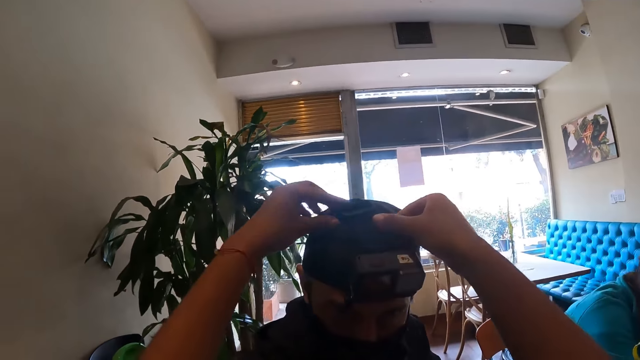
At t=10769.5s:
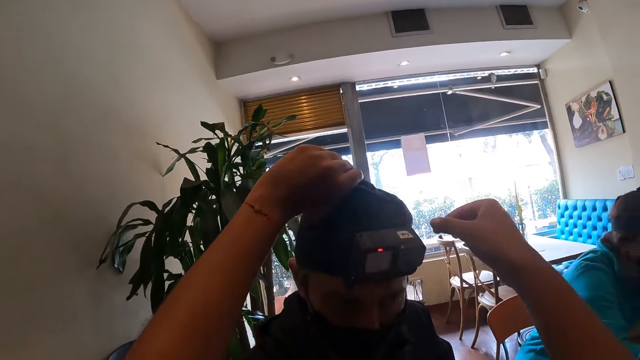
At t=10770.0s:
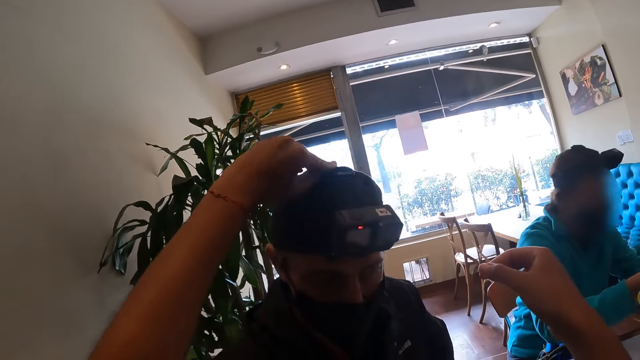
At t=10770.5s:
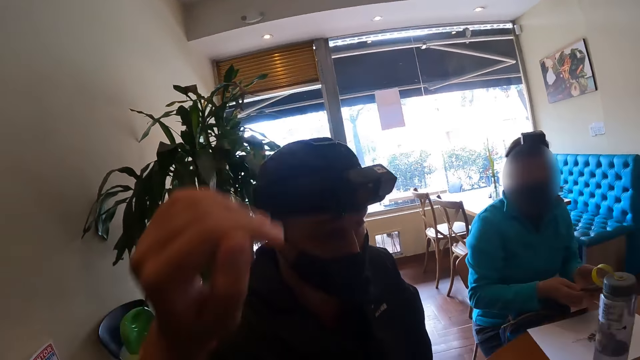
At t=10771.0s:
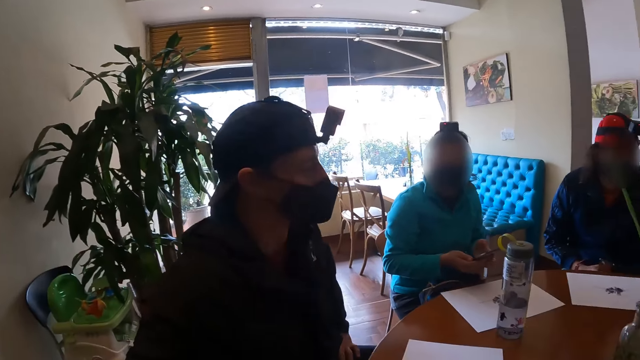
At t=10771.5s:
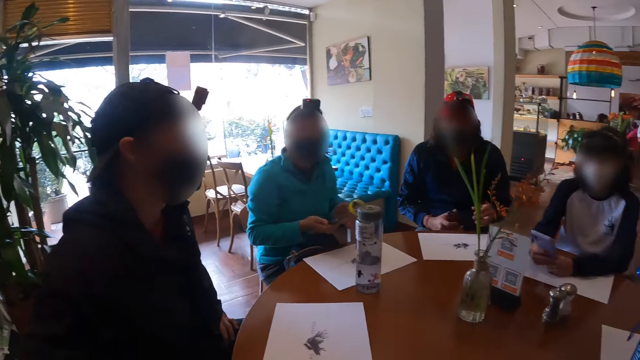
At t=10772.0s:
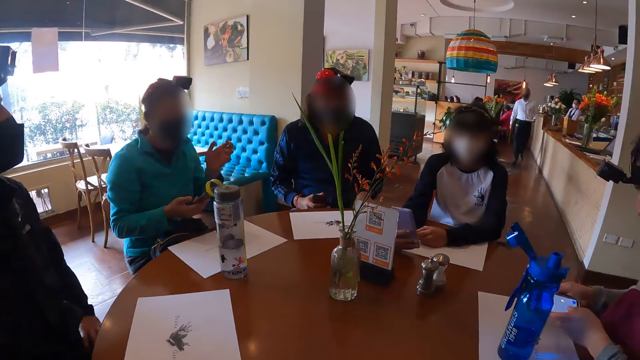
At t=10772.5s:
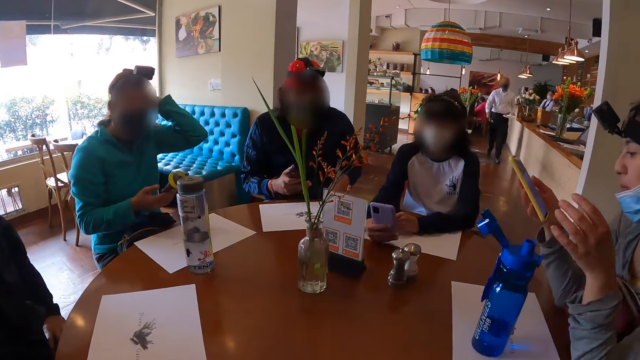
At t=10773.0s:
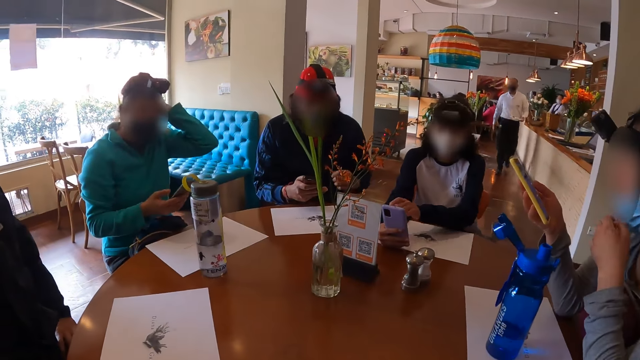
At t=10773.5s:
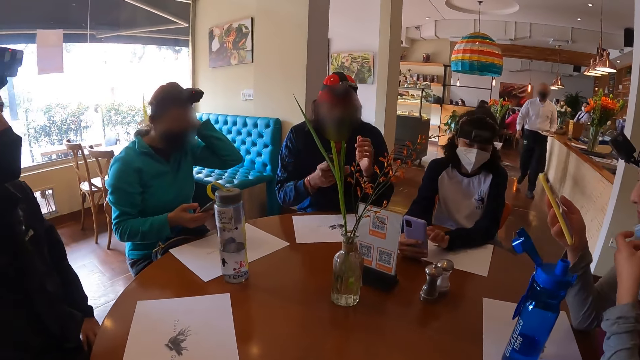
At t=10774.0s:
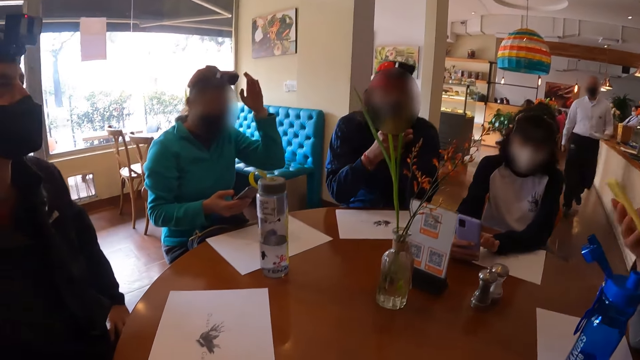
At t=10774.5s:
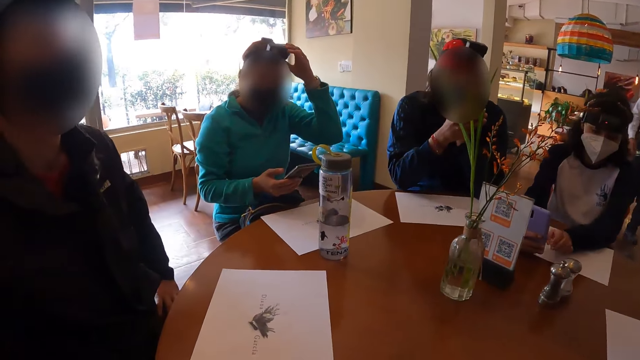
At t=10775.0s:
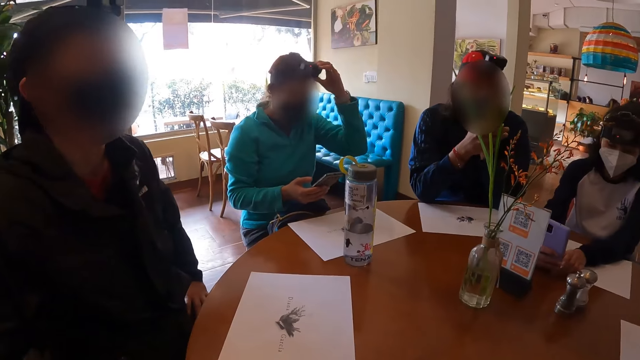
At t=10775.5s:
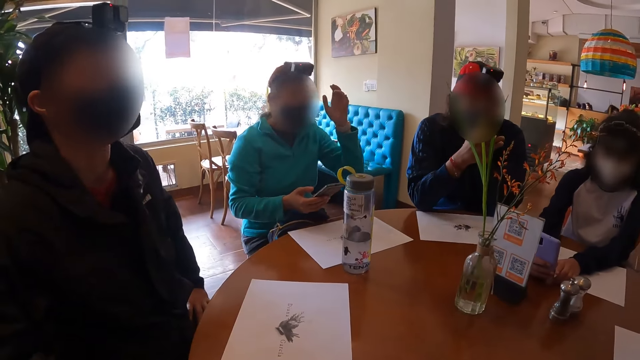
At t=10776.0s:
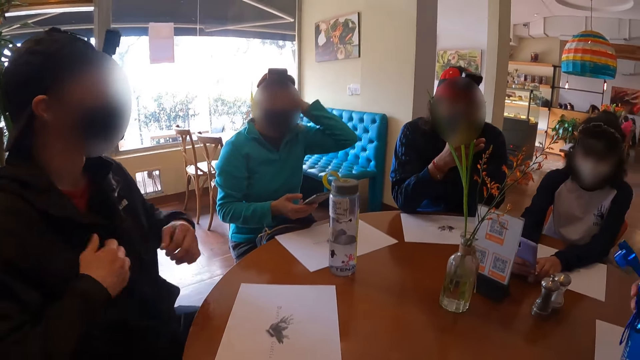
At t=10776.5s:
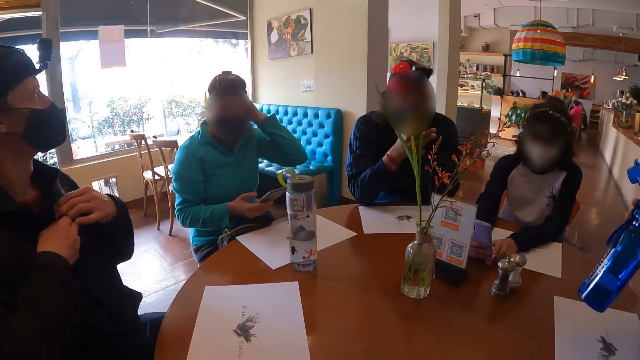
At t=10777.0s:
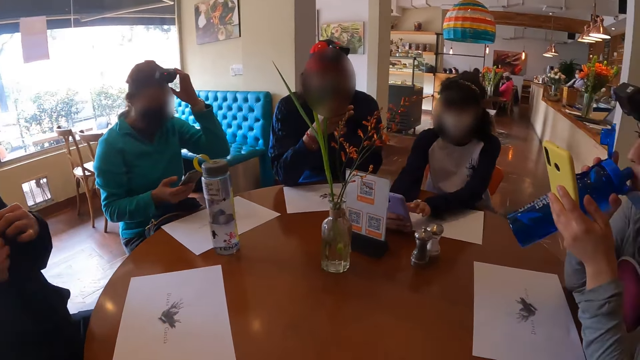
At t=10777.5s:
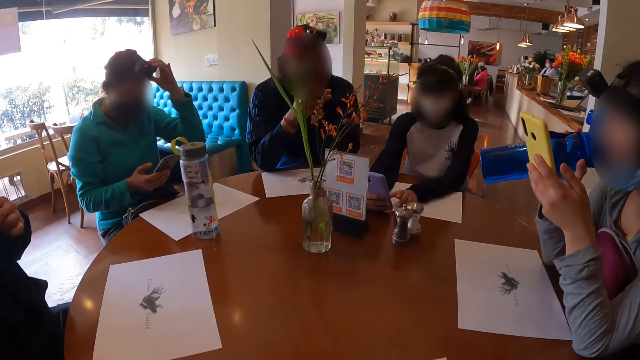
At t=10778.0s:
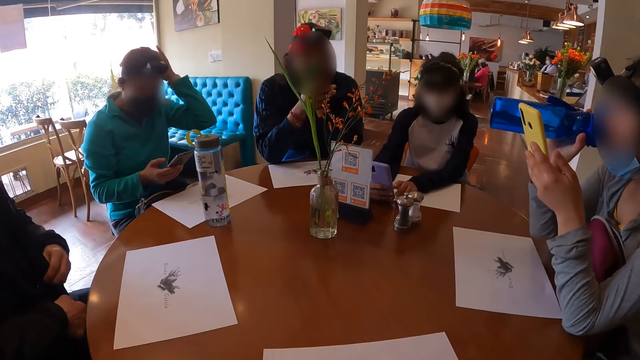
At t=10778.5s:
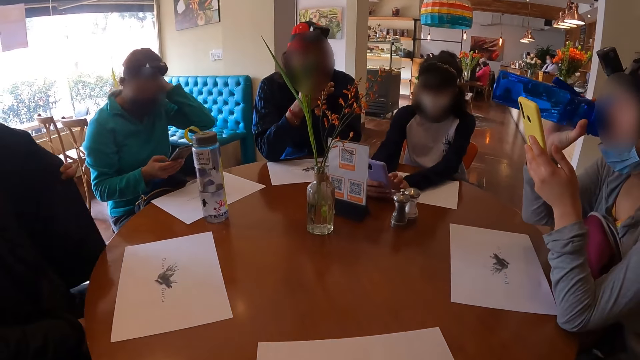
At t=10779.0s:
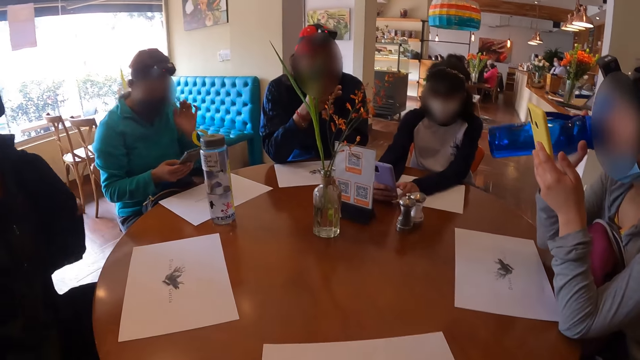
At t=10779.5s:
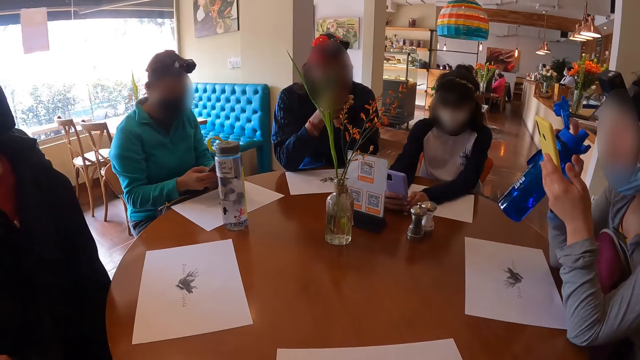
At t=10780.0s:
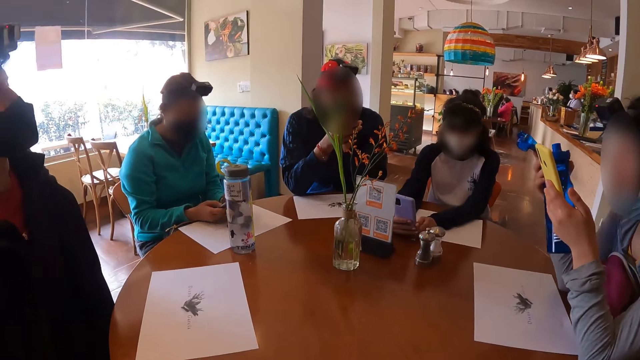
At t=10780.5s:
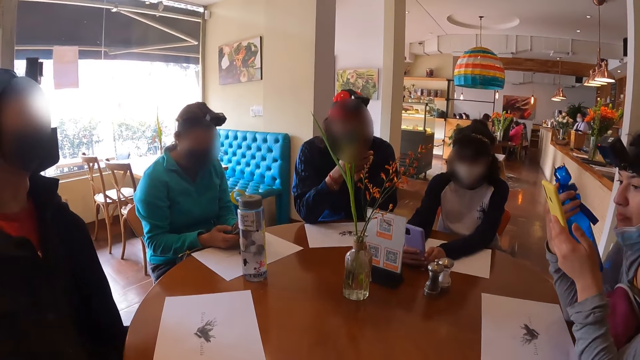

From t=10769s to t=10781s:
The camera wearer adjusts the camera on the man's head with both hands. A woman adjusts the camera on her head with her left hand. The man adjusts his jacket with both hands. Another woman drinks from the water bottle in her right hand.

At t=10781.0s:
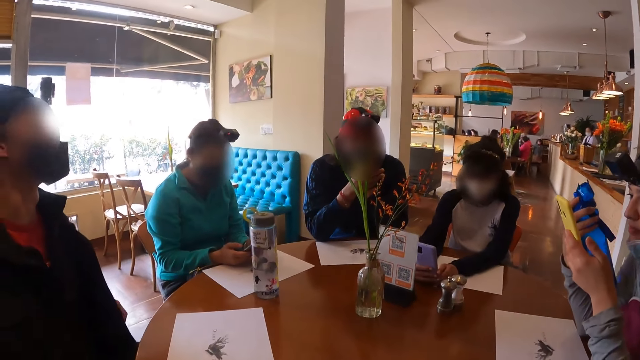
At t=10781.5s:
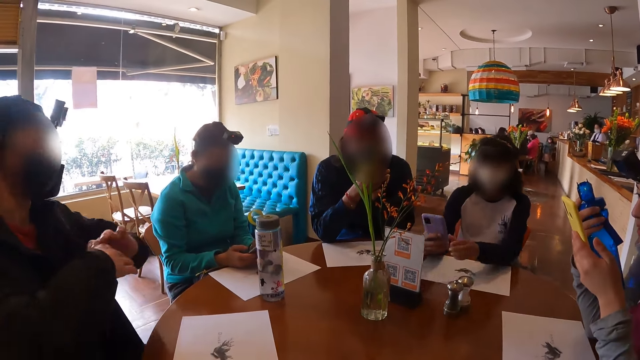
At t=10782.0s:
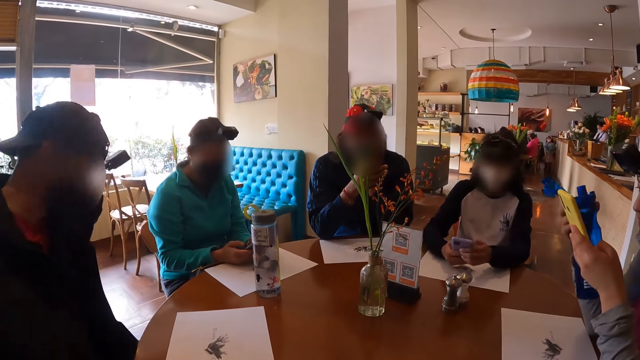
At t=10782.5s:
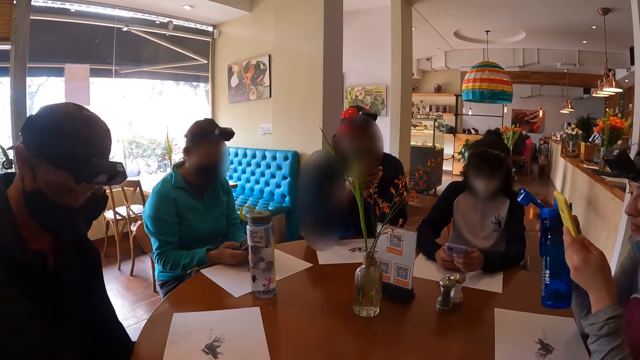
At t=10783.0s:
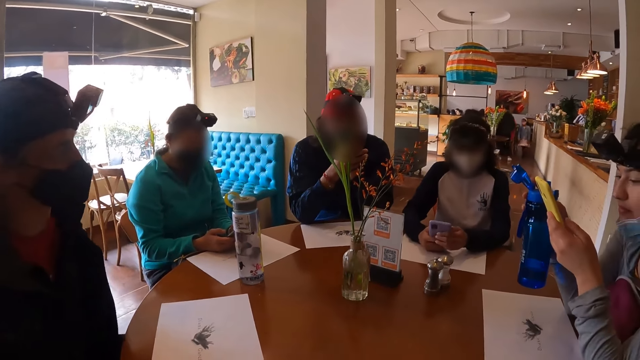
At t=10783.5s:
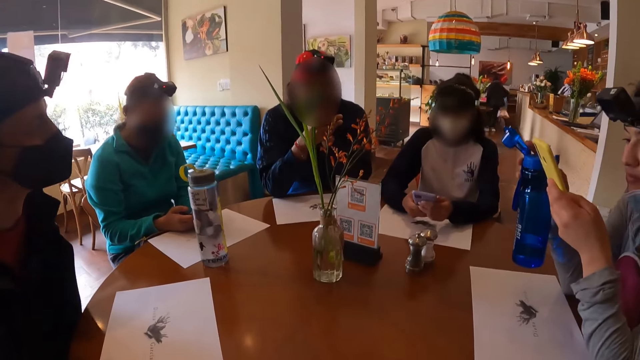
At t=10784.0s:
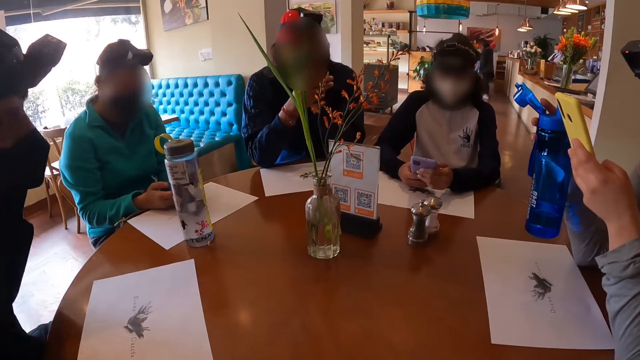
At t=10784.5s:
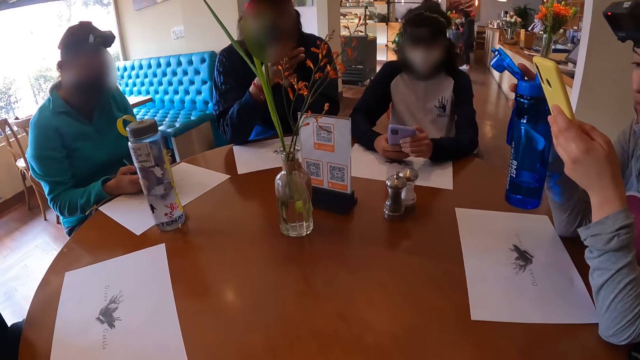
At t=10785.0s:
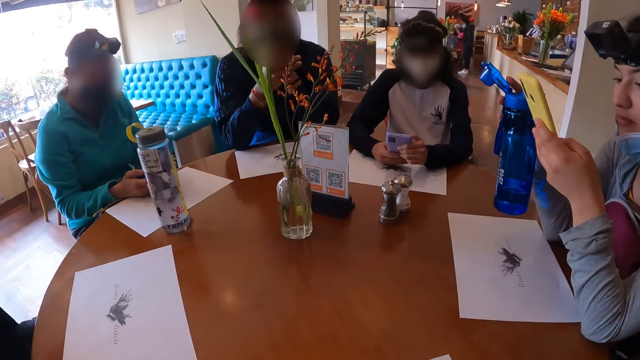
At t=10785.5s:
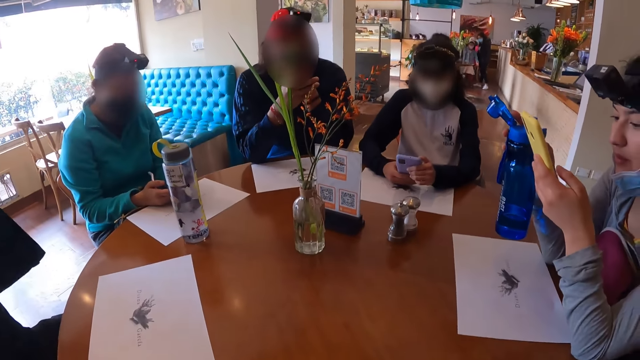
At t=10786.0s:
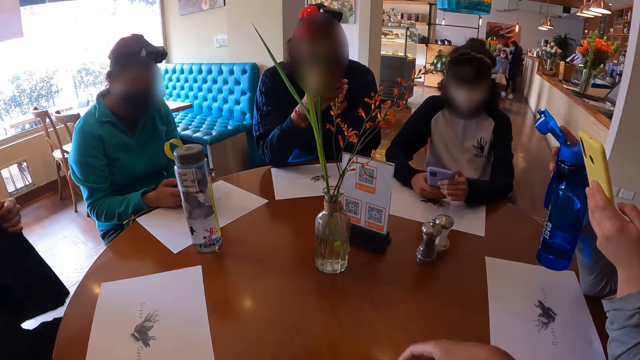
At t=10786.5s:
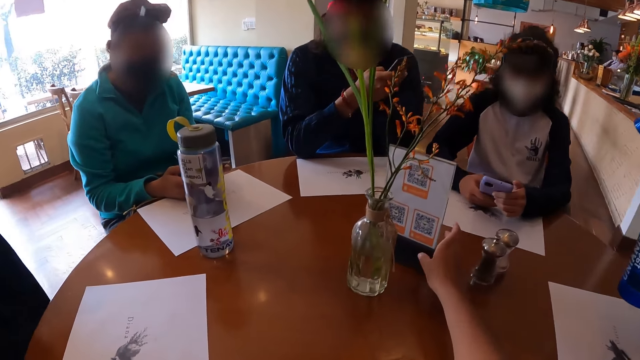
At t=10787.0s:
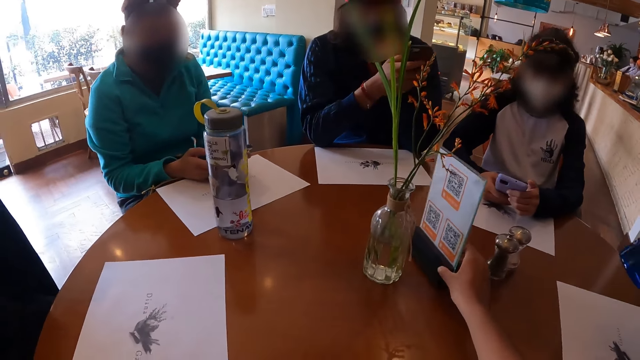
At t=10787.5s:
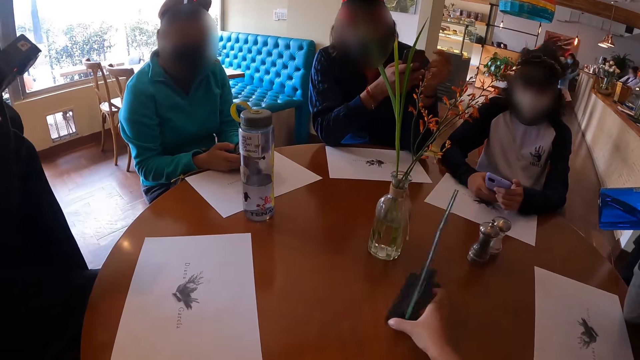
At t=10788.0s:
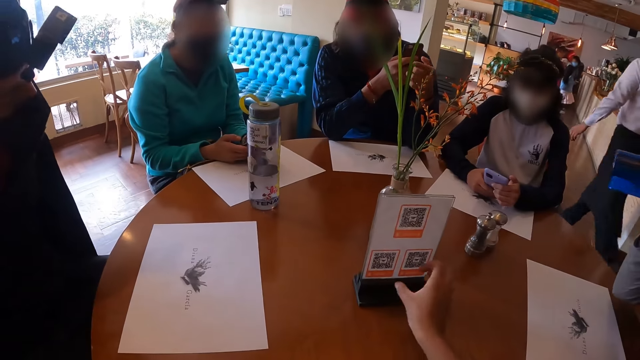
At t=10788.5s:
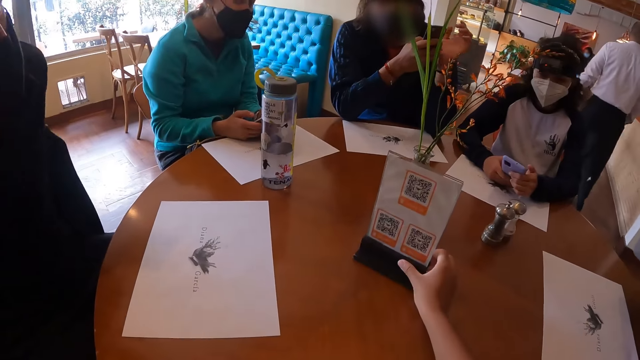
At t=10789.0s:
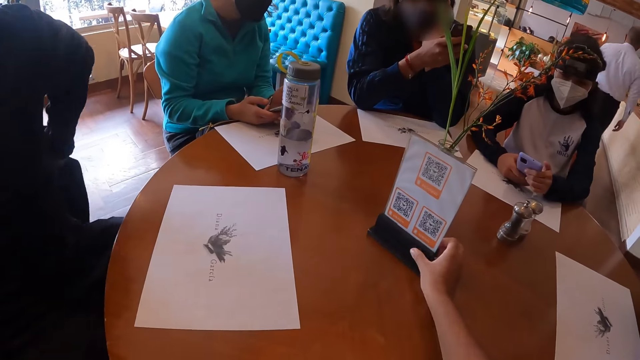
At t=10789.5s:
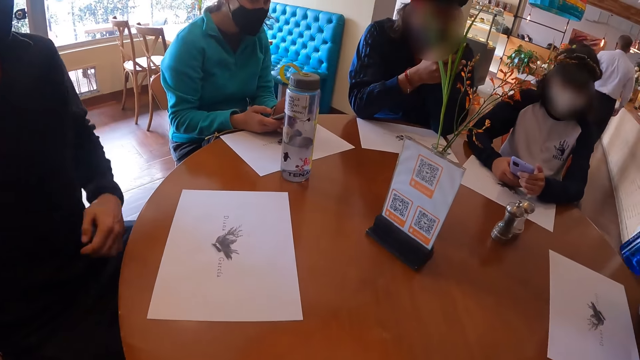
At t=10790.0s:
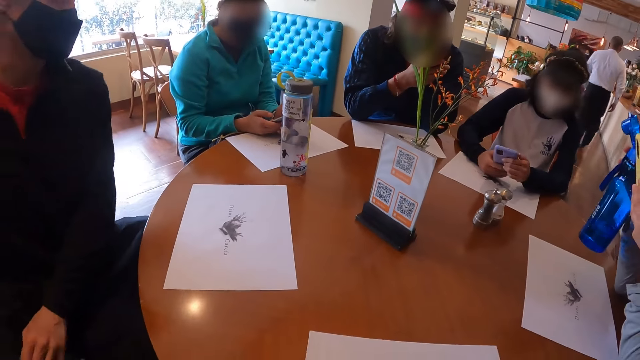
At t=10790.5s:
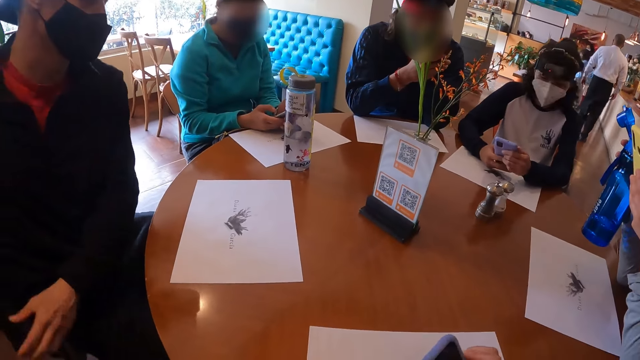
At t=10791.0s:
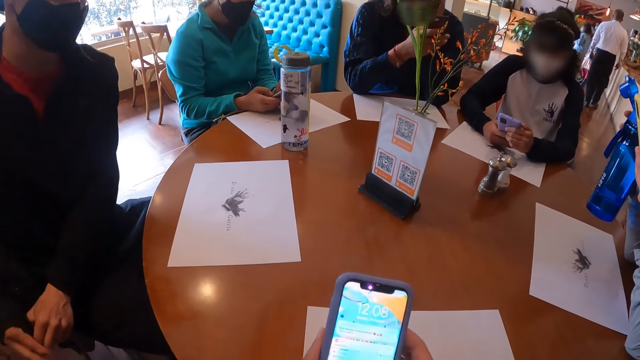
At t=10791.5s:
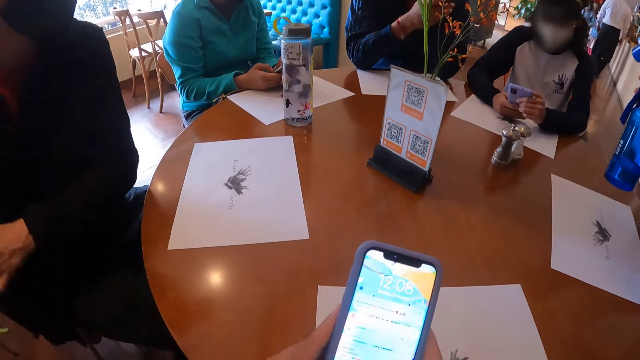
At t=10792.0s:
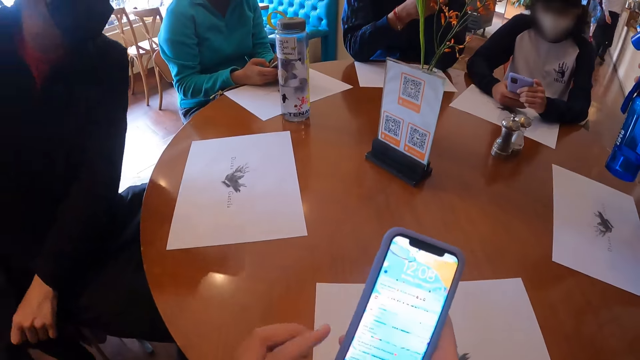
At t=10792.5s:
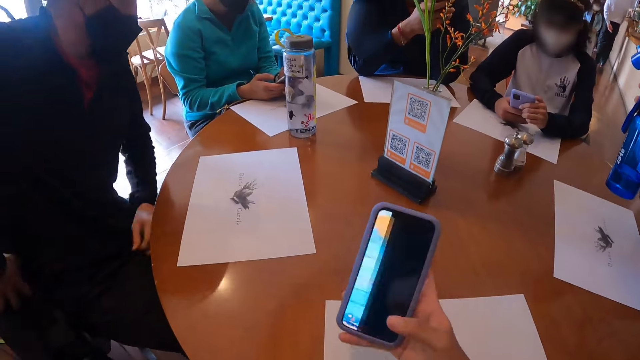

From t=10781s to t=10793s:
A man gesticulates with both hands. The camera wearer pulls the menu on the table with her right hand. She operates the phone with both hands. The man searches his pant pocket with both hands.
